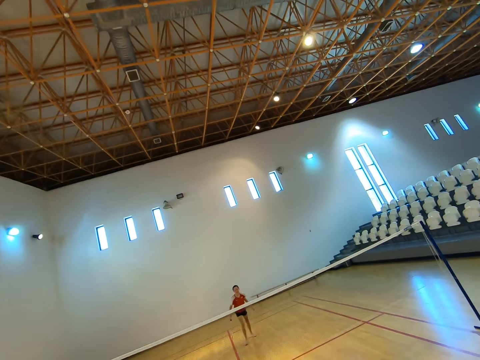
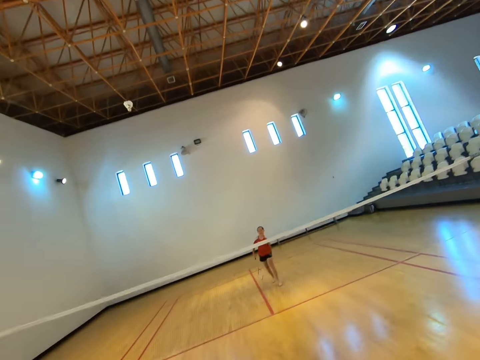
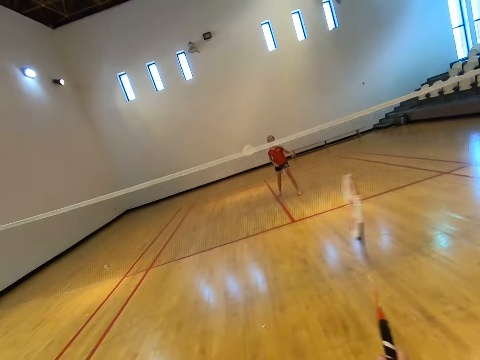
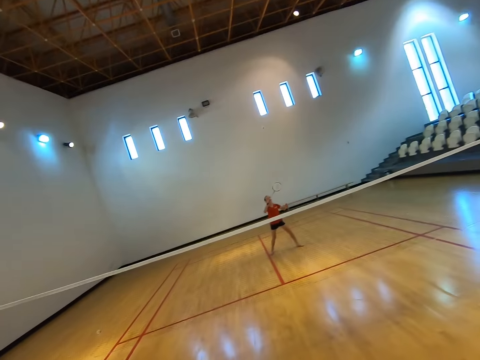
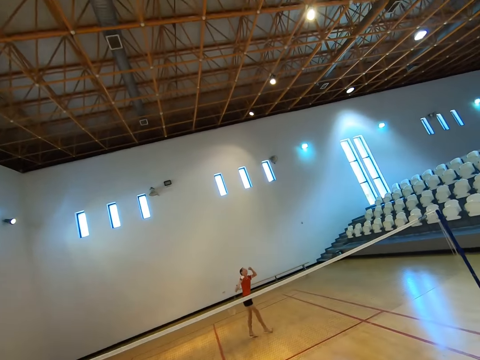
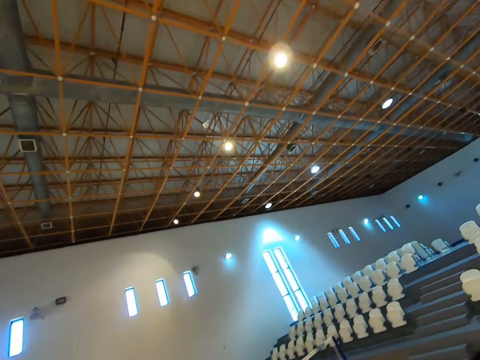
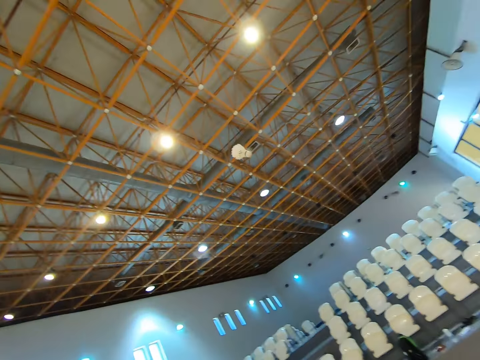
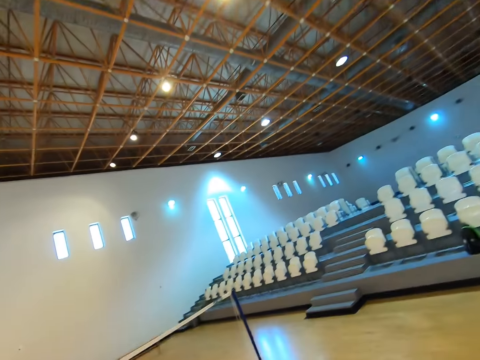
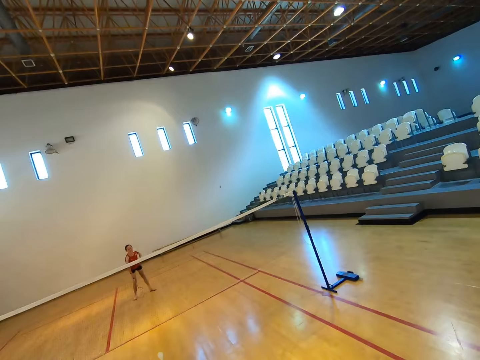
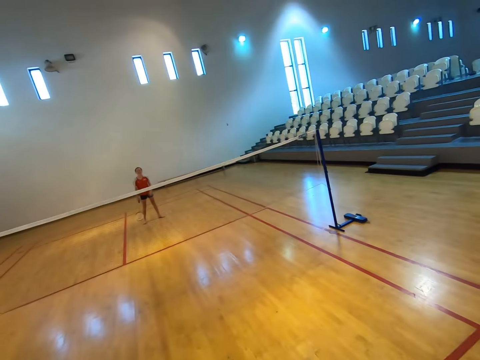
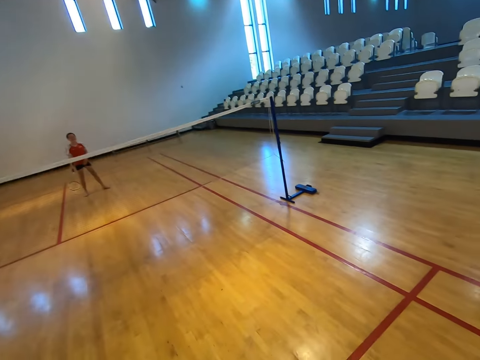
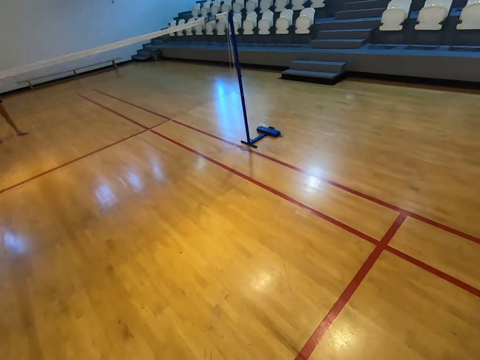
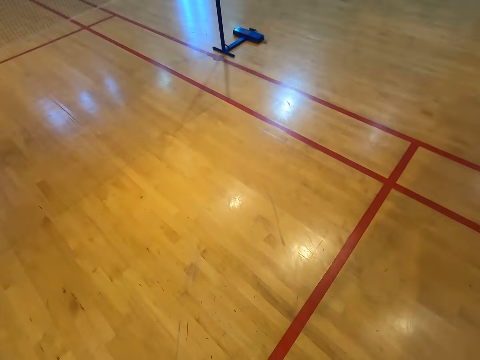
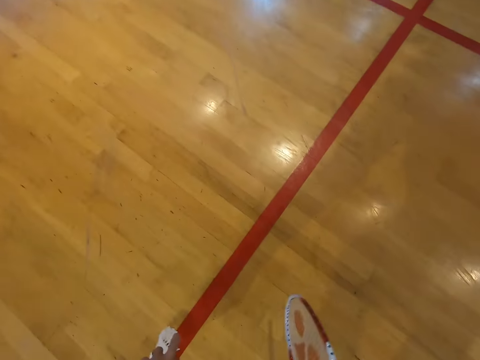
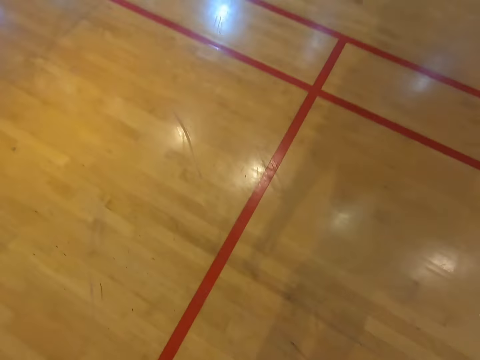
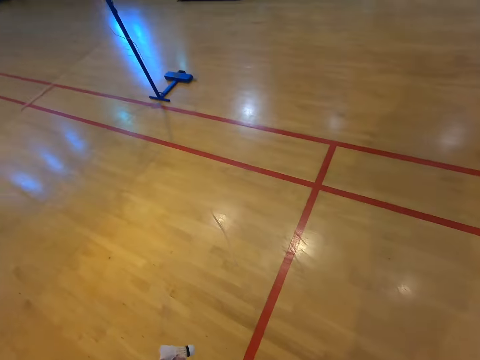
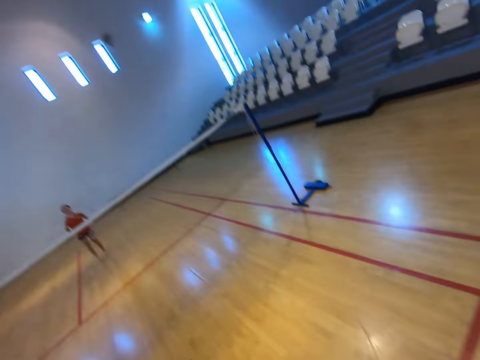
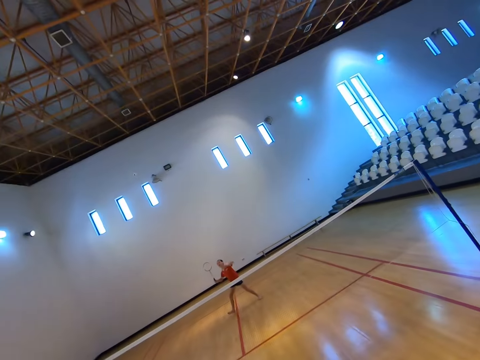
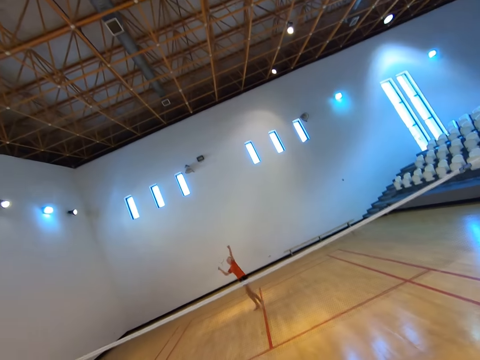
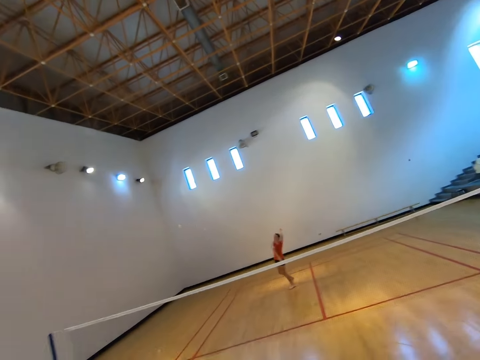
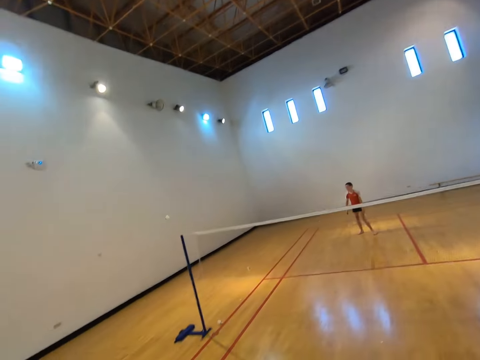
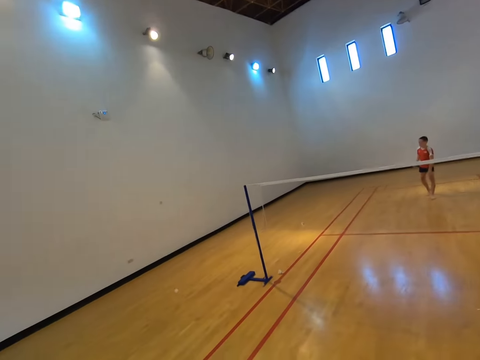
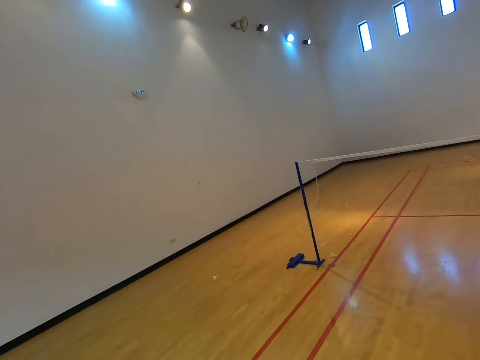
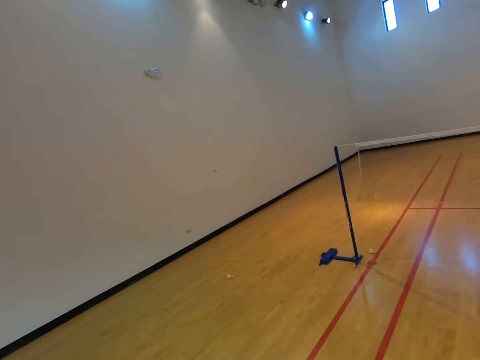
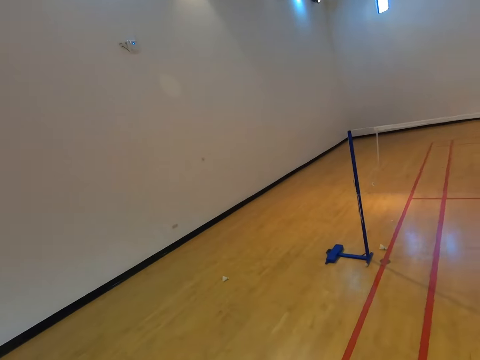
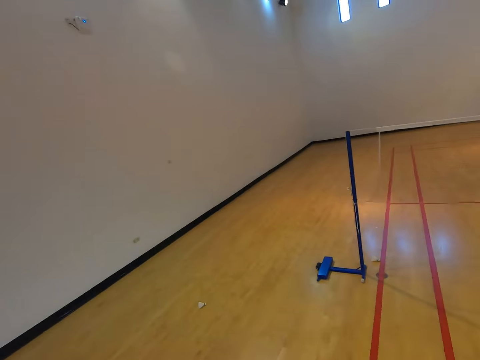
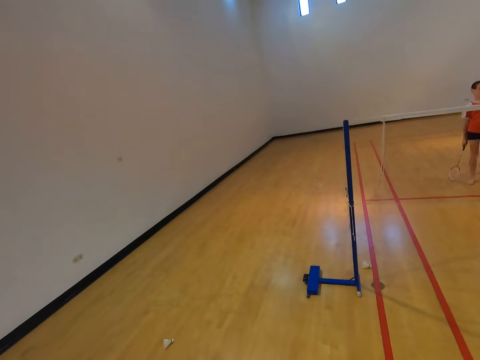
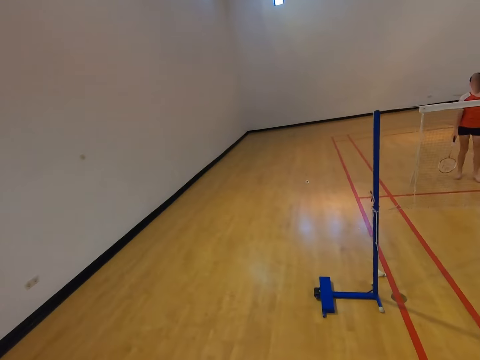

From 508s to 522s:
The camera wearer reaches for the shuttlecock. They pick up the shuttlecock, stand up, and play badminton with a boy. They hit the shuttlecock with a racket. The boy hits the shuttlecock with a racket. The camera wearer walks towards the shuttlecock.

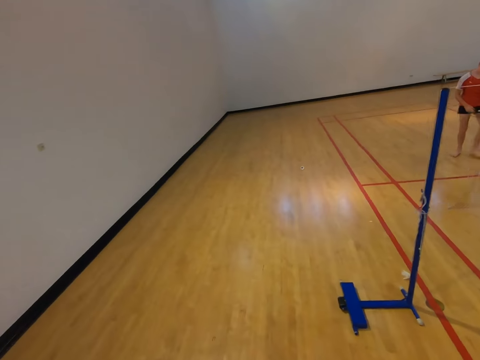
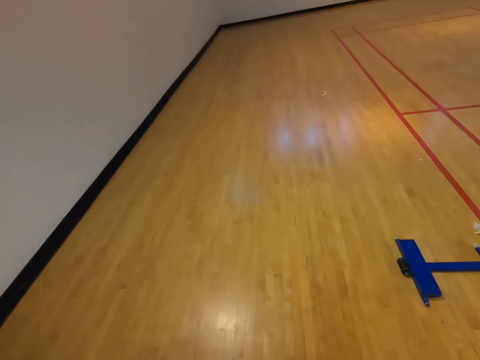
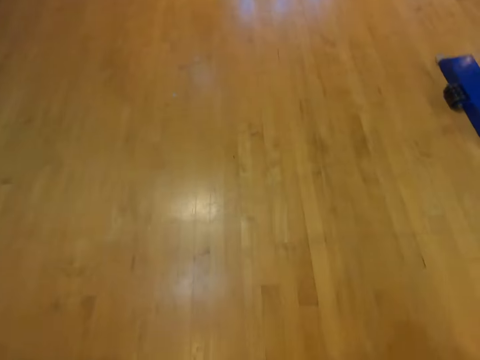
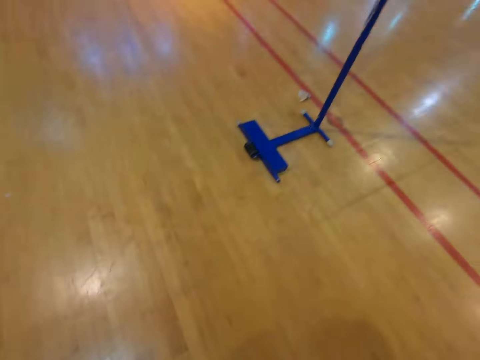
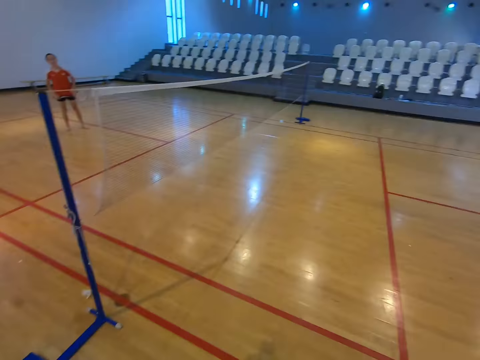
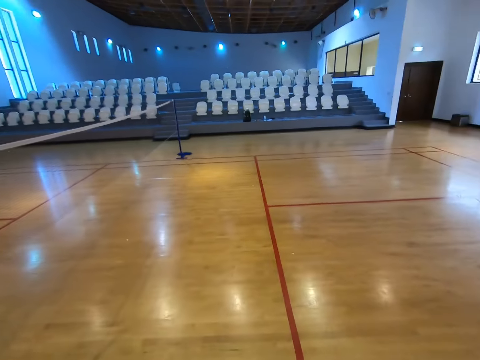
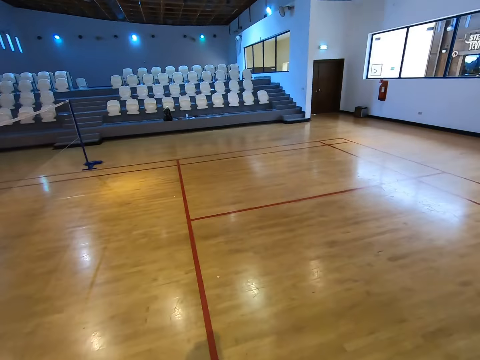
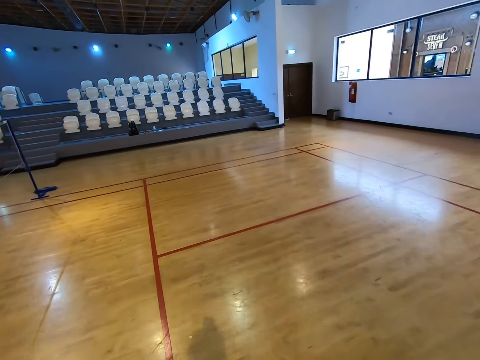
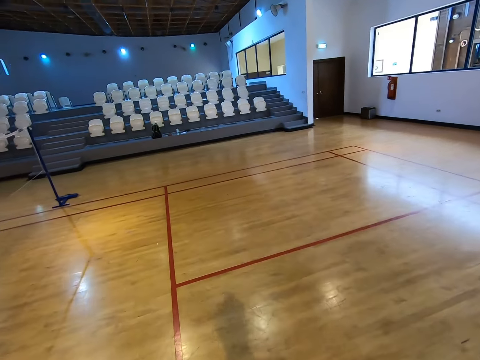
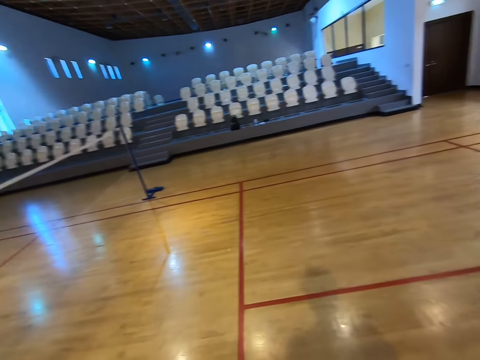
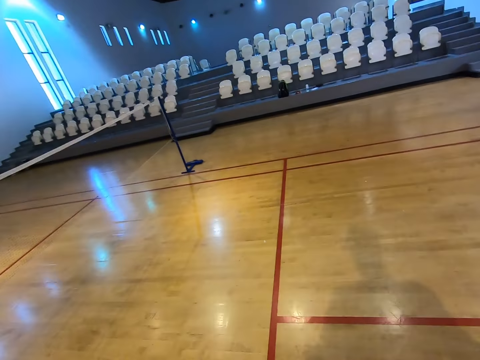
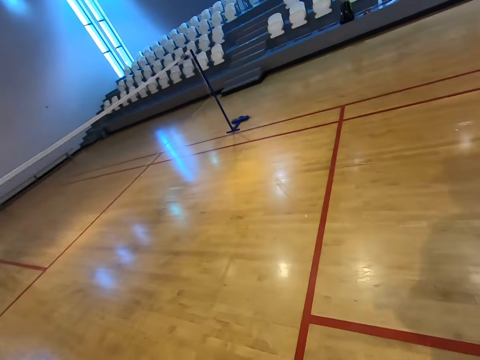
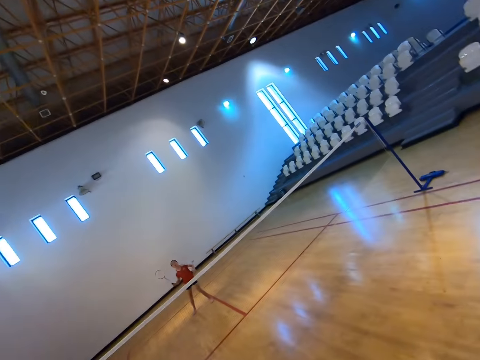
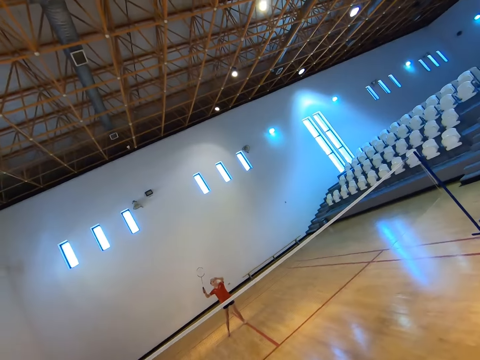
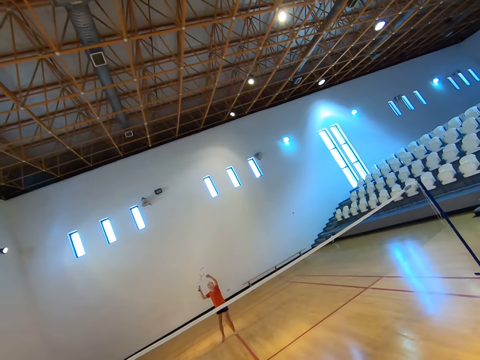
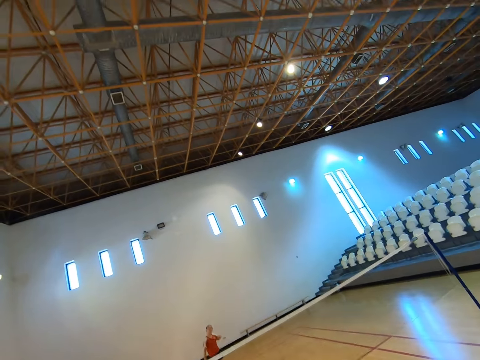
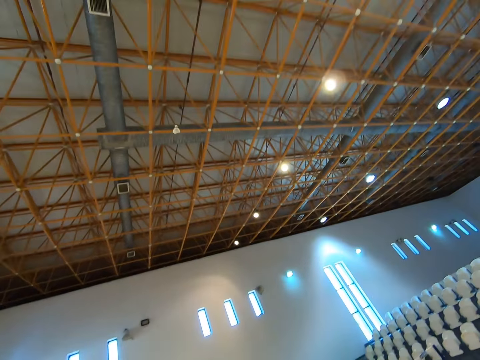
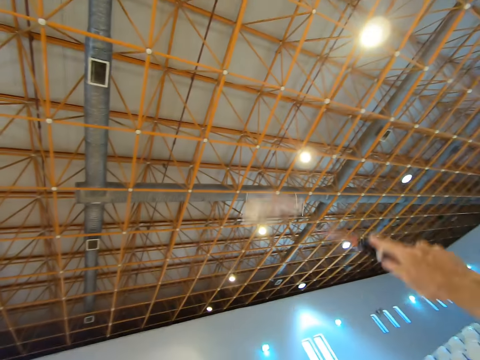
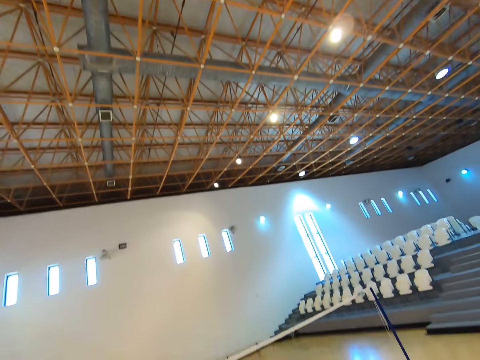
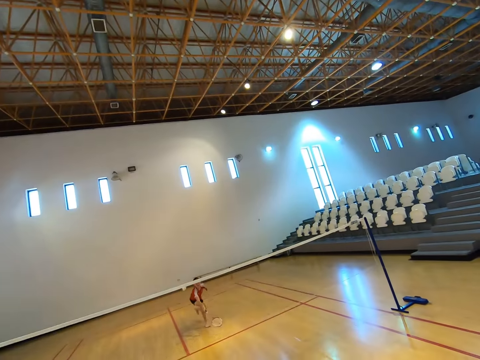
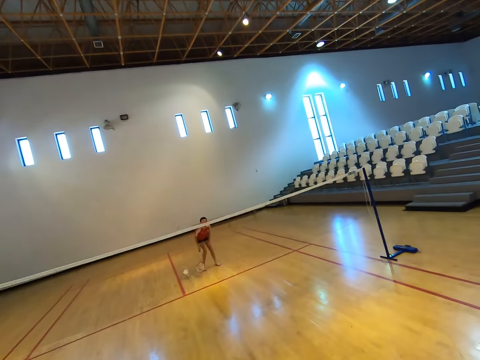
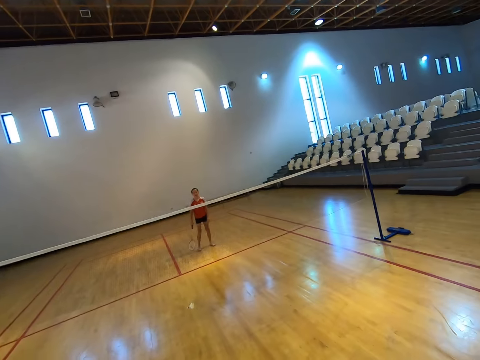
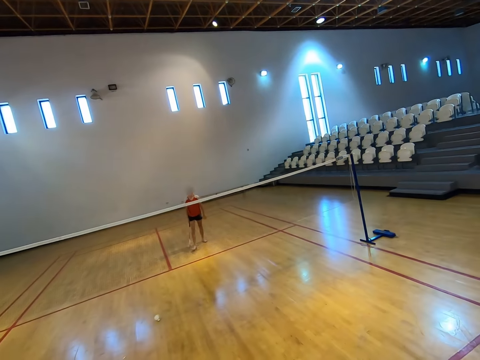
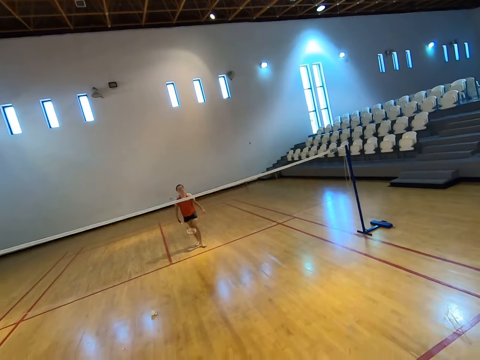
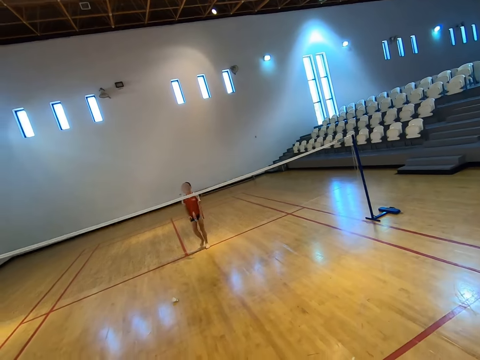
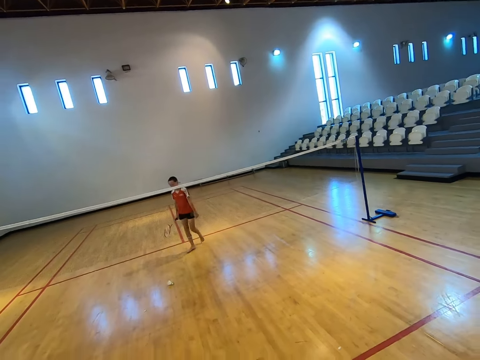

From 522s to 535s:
The camera wearer reaches for the shuttlecock. They stand up, pick up the shuttlecock, walk towards the net, and play badminton with a boy. They hit the shuttlecock with a racket. The boy hits the shuttlecock with a racket. He walks towards the shuttlecock.
